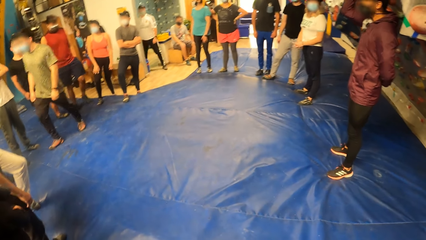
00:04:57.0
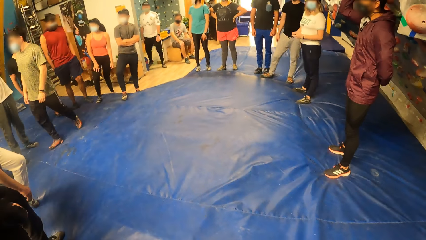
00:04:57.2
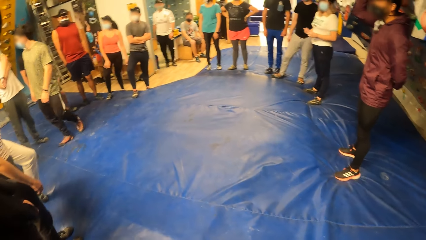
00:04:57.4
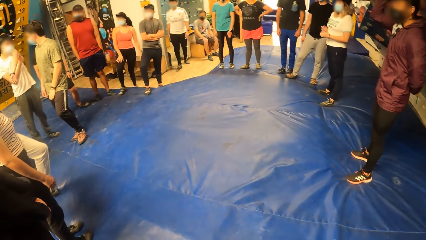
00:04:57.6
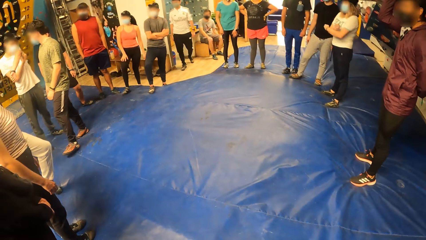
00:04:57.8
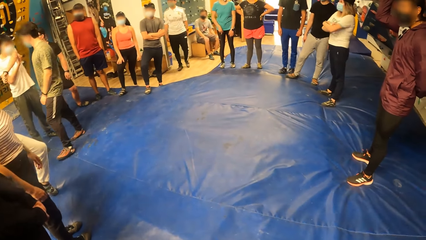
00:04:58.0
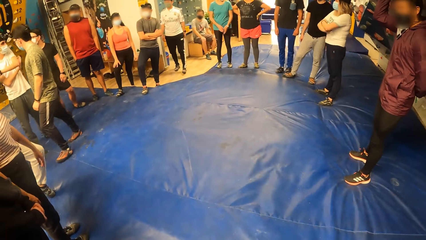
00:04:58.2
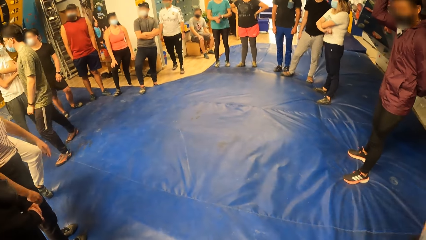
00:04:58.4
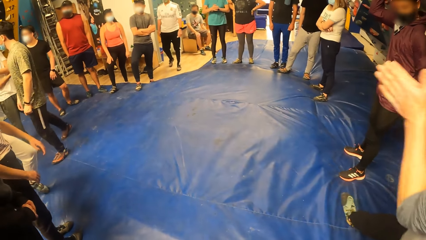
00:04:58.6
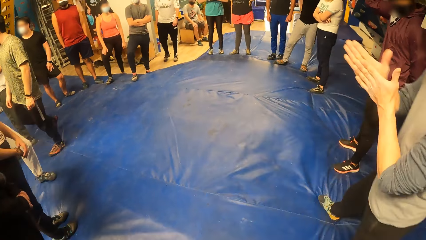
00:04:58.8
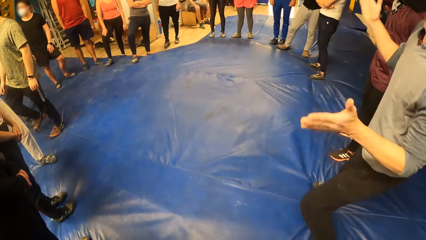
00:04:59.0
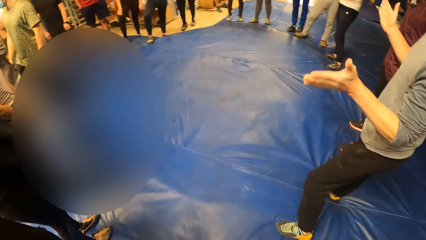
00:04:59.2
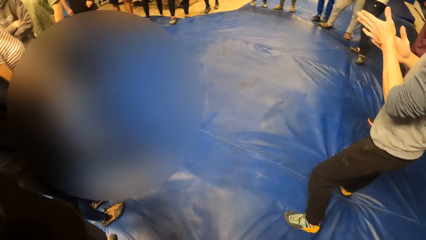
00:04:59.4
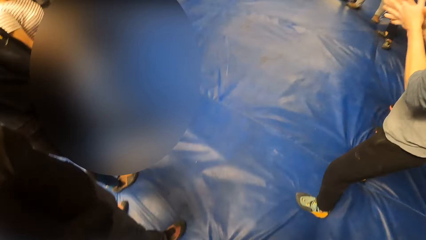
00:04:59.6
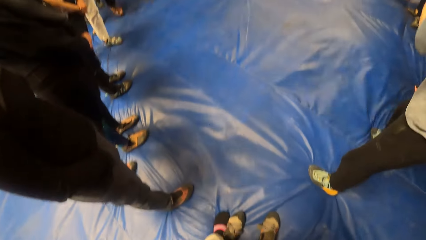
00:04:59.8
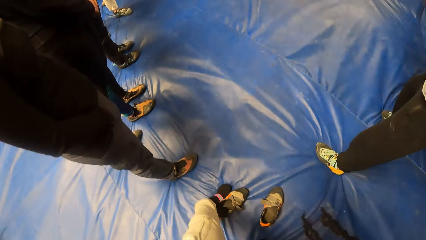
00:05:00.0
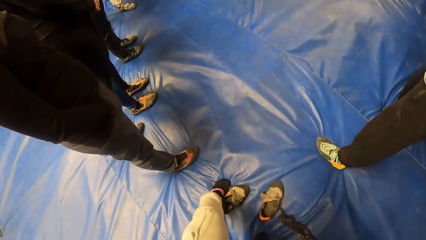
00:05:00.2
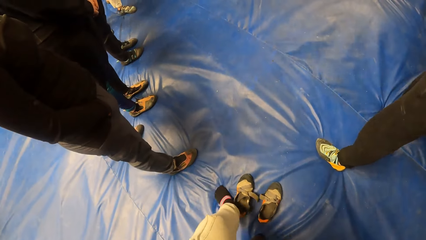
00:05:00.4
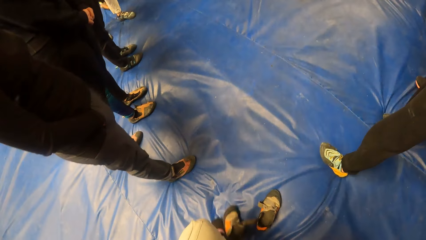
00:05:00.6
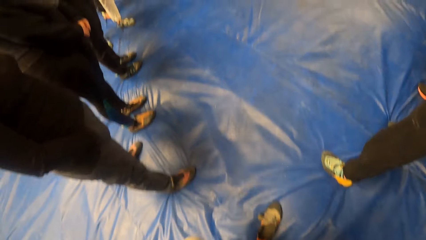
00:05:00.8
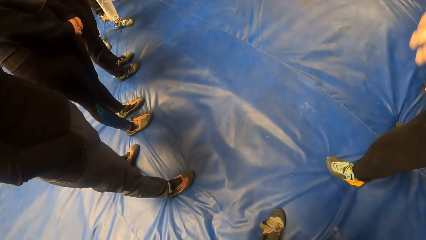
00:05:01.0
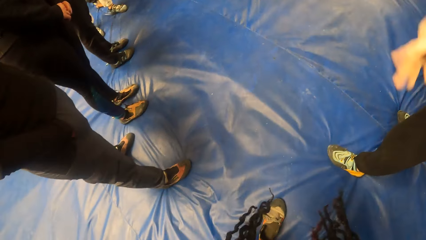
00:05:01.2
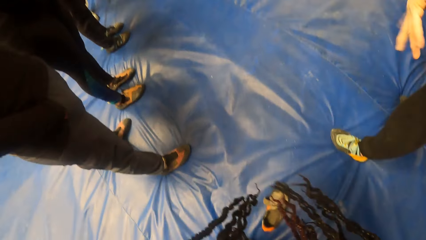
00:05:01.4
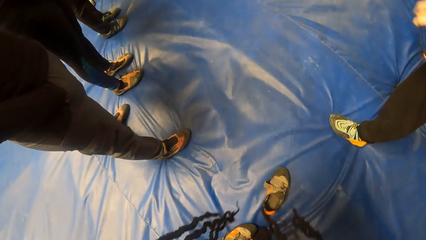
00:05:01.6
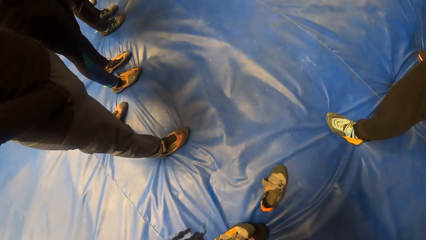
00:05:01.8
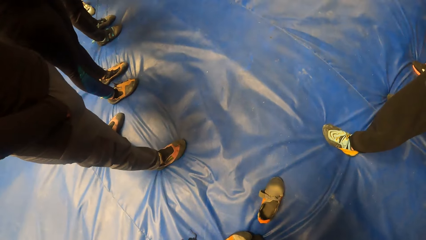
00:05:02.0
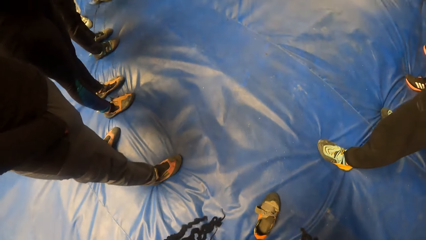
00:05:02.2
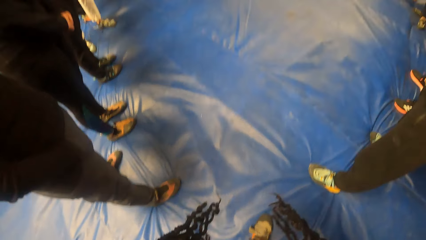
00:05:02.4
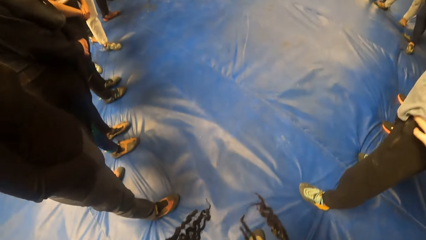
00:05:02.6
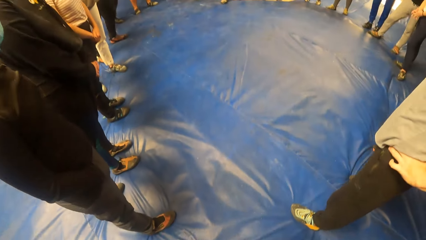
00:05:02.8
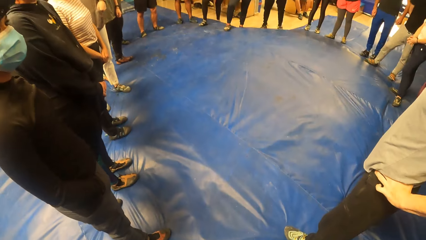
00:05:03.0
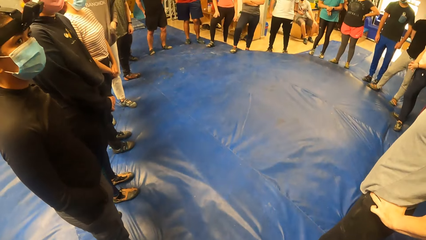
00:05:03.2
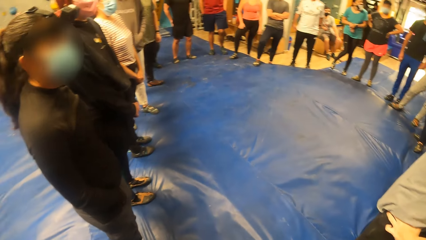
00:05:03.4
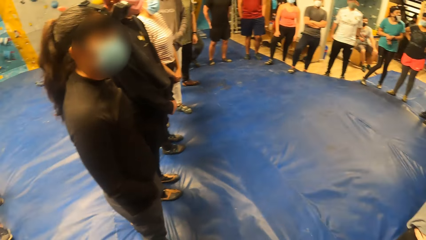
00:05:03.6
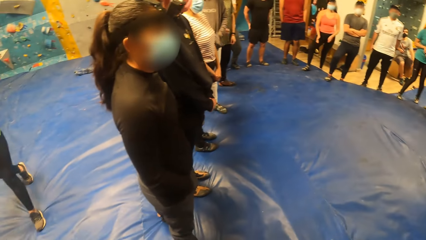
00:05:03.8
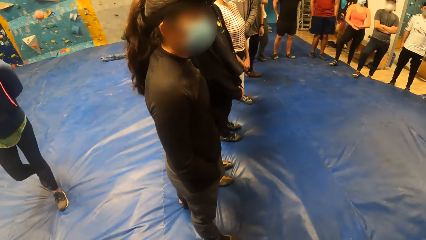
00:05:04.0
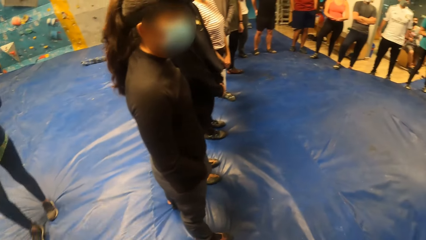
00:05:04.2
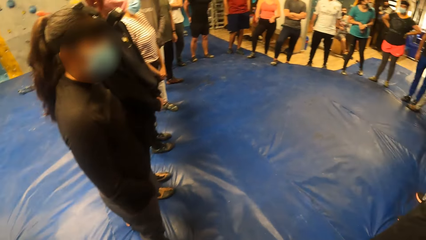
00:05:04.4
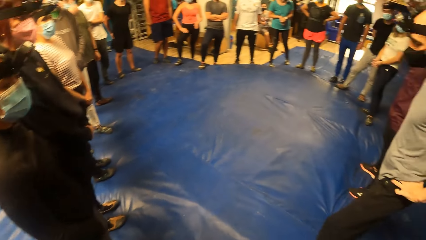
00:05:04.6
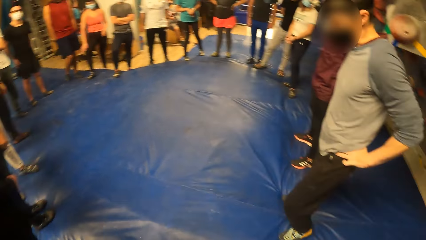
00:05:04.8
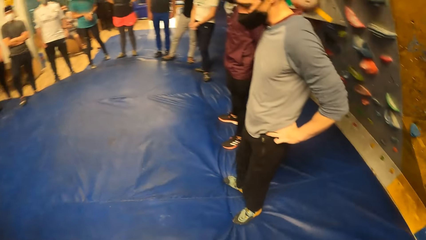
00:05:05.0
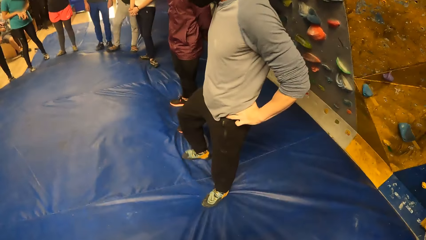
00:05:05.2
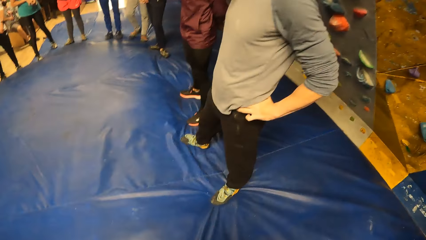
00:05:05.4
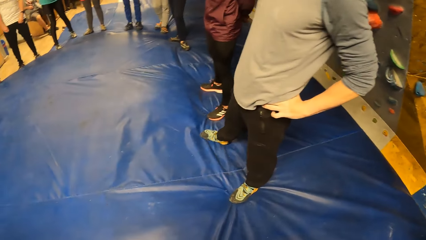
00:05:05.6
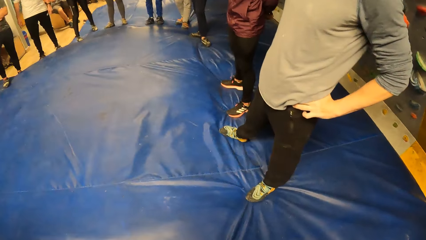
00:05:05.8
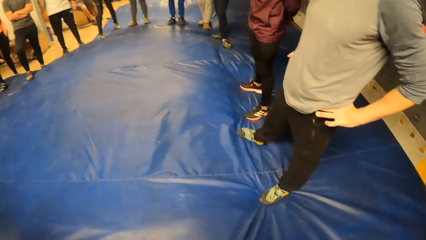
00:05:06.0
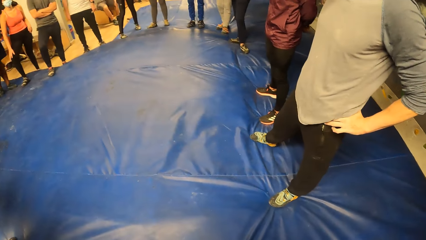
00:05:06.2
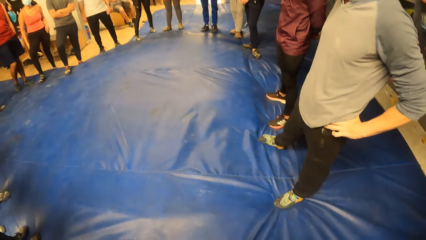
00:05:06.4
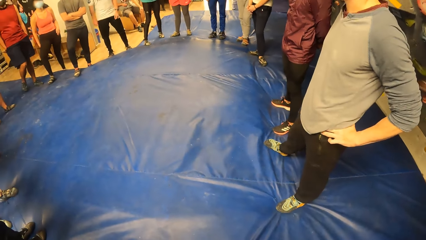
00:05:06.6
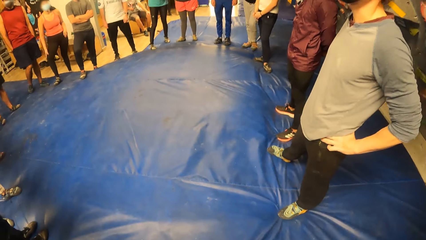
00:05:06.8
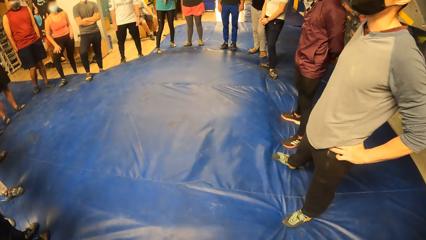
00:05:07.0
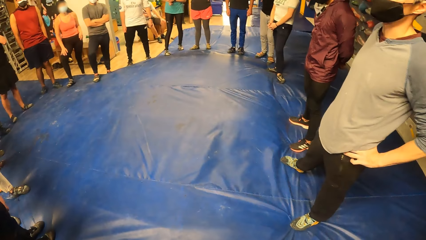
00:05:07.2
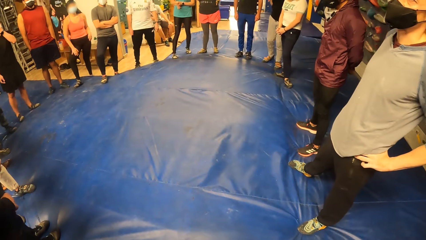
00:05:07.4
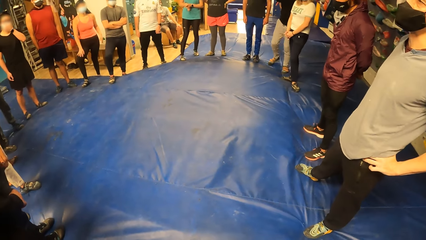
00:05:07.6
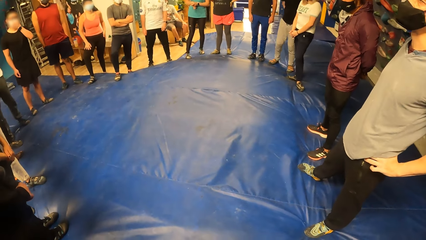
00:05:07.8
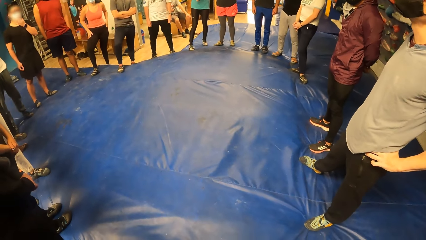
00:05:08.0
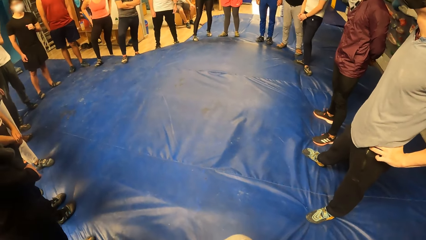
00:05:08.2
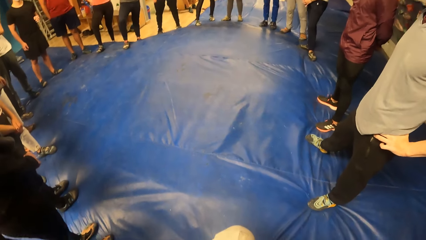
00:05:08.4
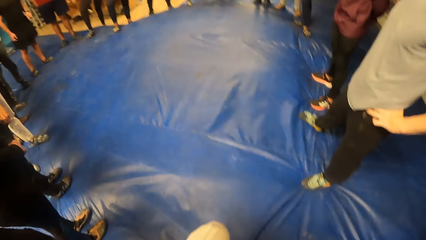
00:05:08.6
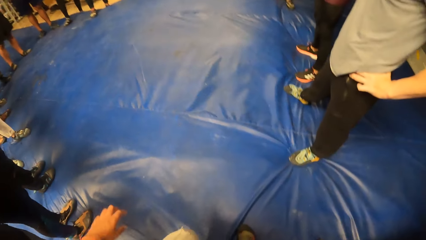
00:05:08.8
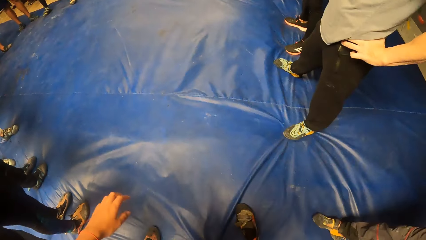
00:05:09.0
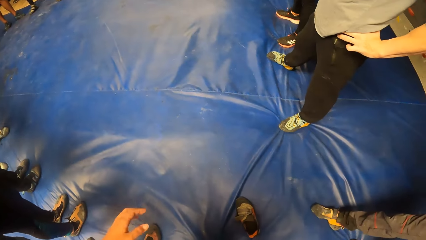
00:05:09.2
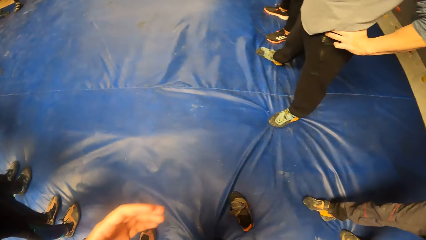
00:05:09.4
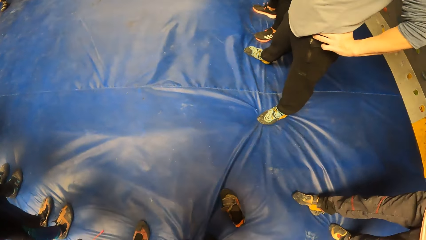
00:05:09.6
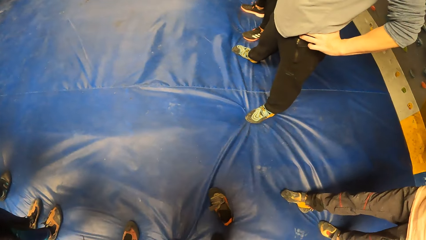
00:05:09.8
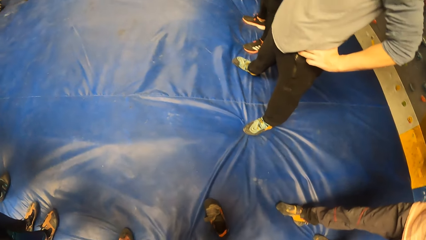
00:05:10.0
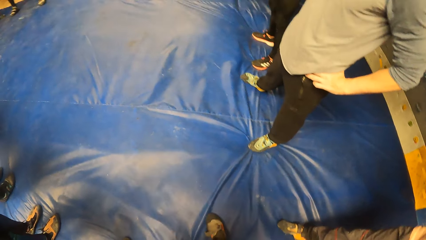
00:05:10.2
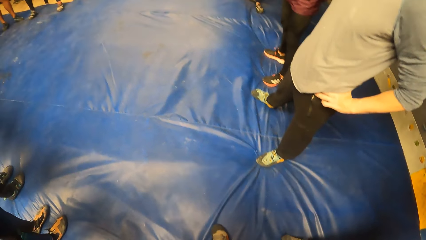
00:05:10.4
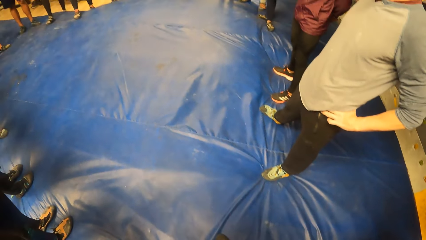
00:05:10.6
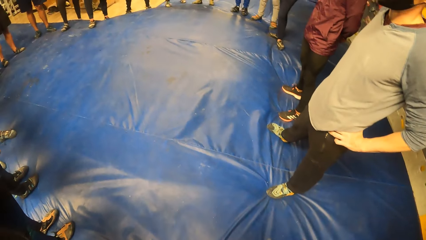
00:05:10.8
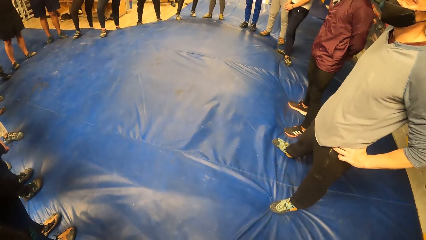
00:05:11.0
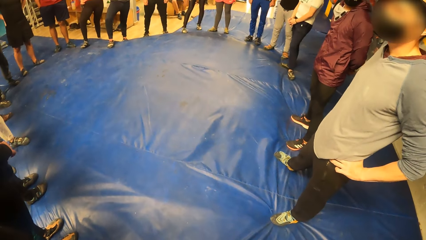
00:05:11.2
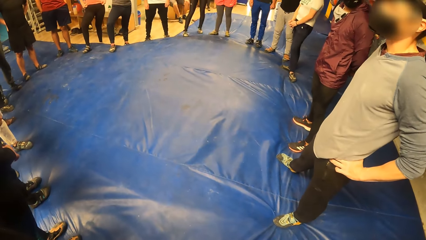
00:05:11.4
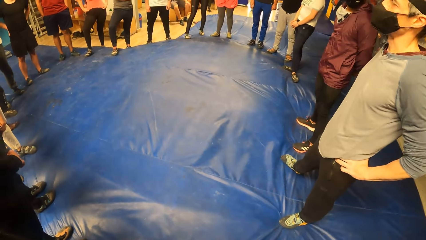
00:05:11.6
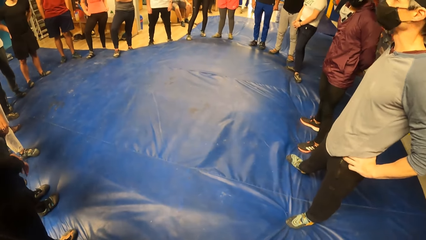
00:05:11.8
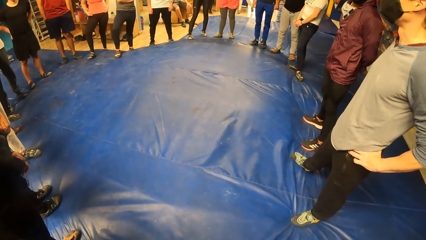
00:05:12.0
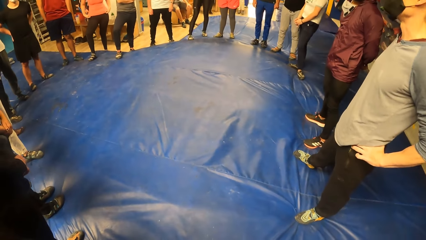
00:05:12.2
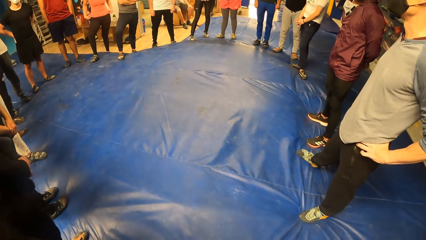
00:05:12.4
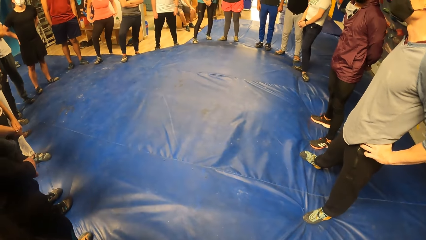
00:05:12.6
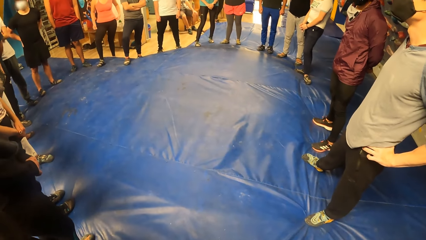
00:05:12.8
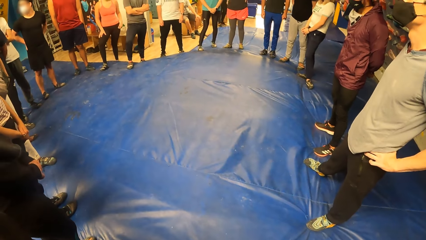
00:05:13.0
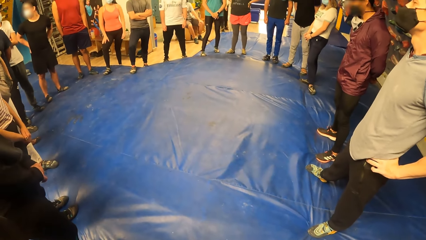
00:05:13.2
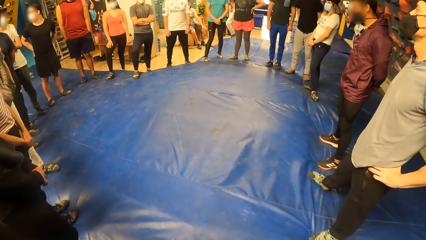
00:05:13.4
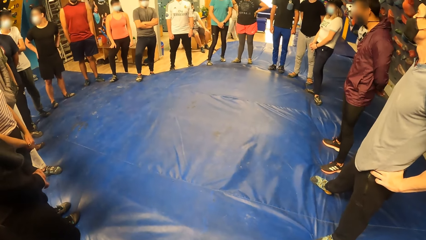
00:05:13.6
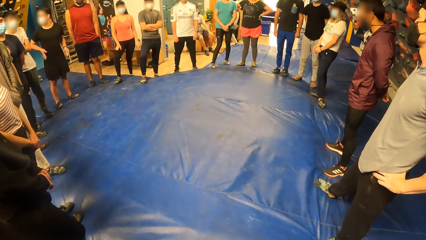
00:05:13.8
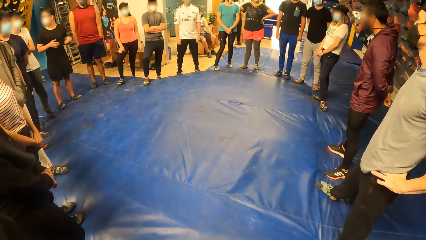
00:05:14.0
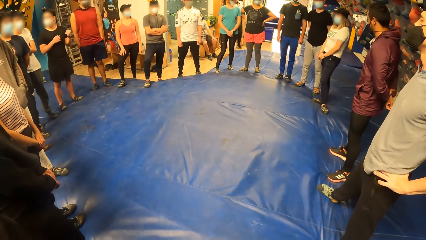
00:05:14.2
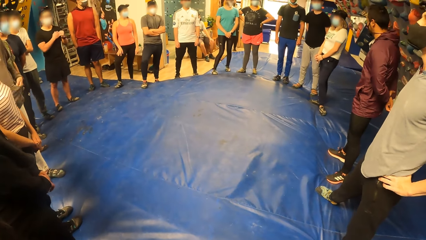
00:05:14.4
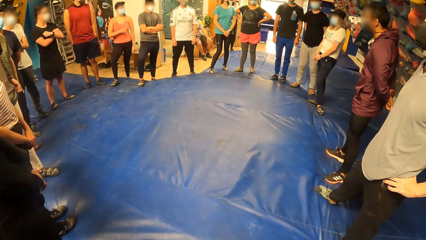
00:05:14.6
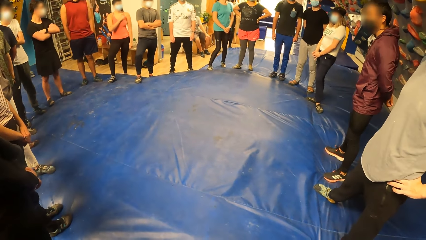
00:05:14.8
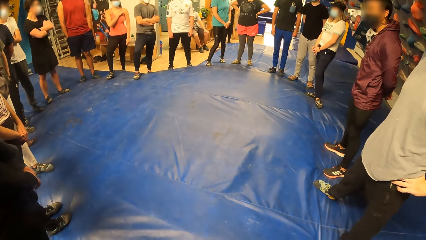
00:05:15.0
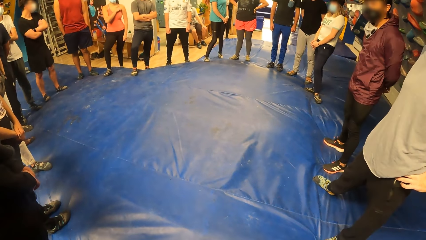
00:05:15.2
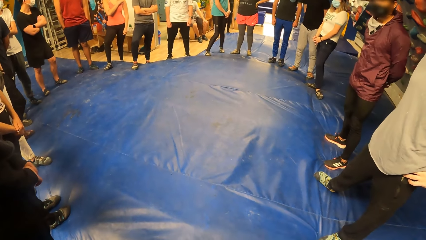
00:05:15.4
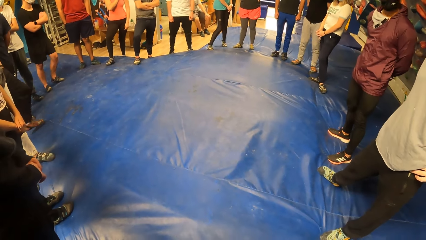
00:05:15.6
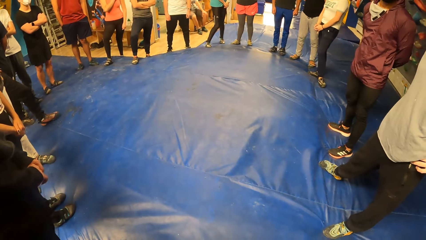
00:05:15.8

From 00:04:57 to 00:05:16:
The camera wearer looks at her shoes. She moves the shoe and bends down. She wears a sneaker with both her hands. She holds her shoe, stands upright, and looks around. She looks at the floor, lifts her leg, puts down her leg, swings her hand, and holds her face. She moves her leg to the shoe, bends down, and looks around.
